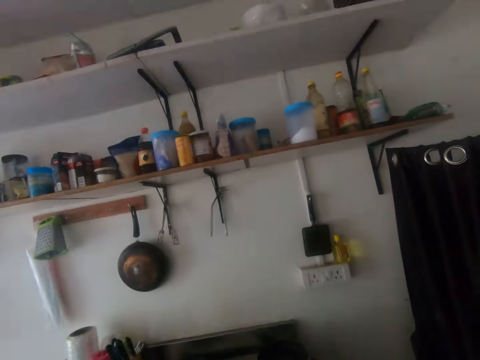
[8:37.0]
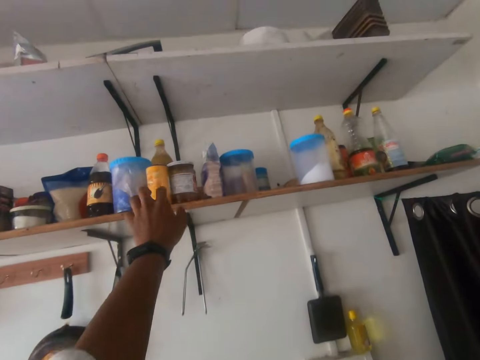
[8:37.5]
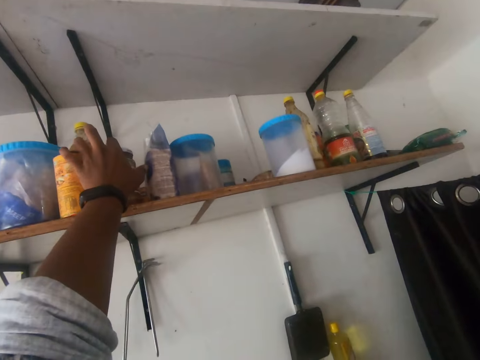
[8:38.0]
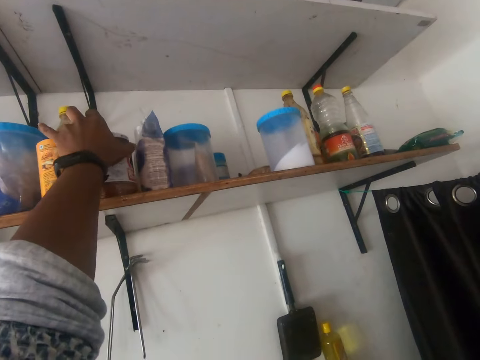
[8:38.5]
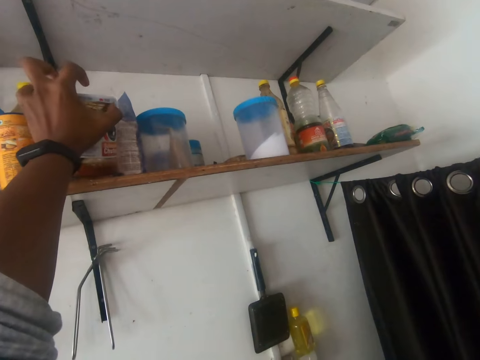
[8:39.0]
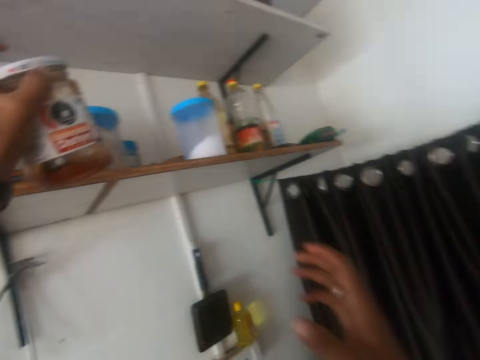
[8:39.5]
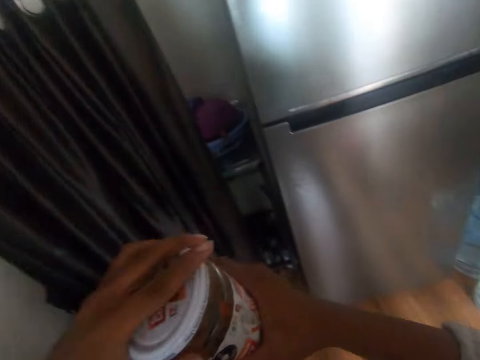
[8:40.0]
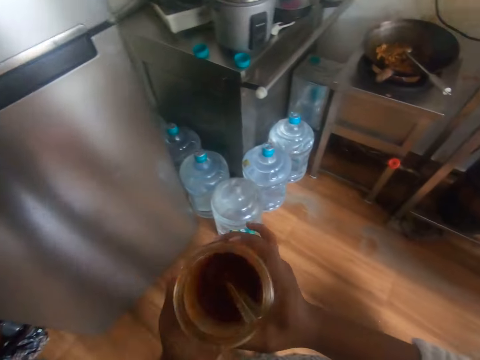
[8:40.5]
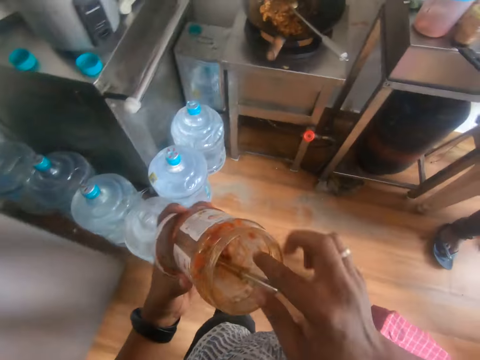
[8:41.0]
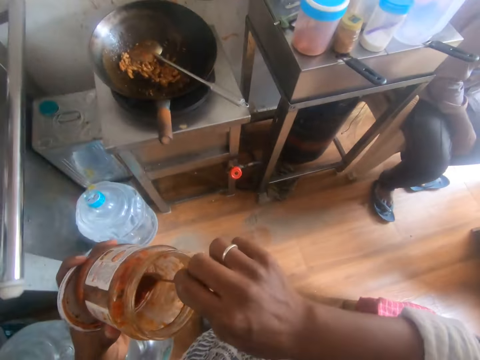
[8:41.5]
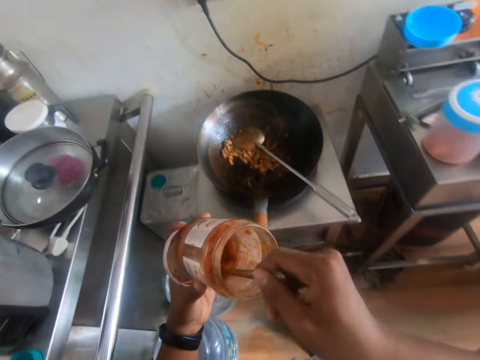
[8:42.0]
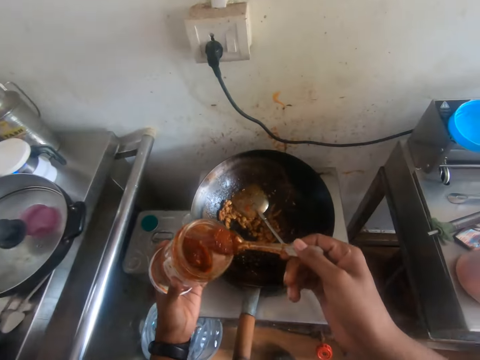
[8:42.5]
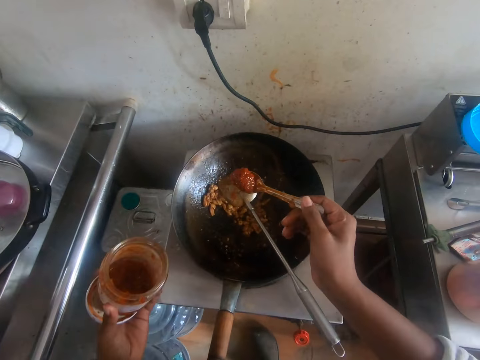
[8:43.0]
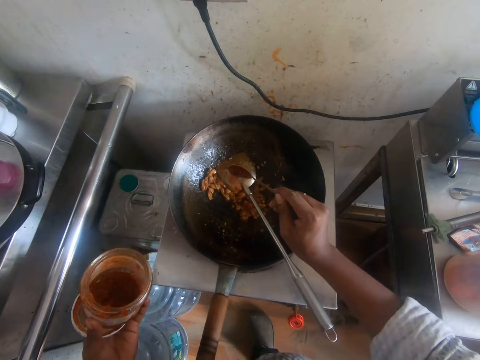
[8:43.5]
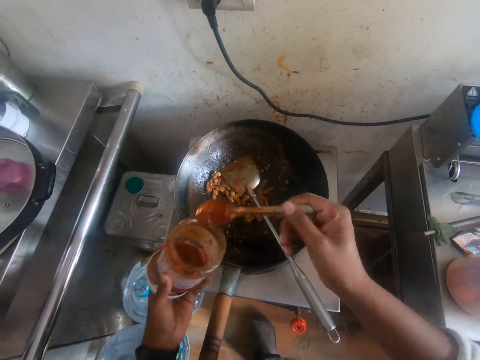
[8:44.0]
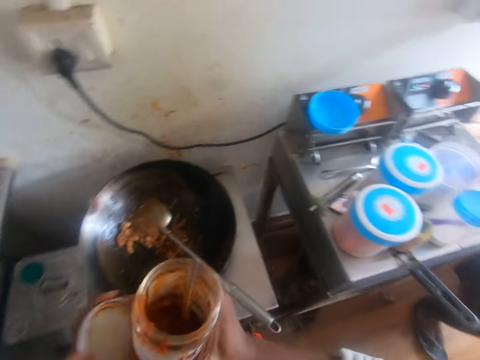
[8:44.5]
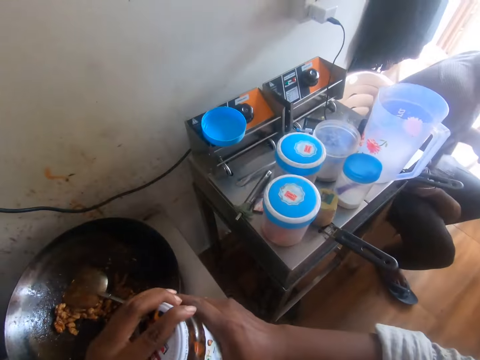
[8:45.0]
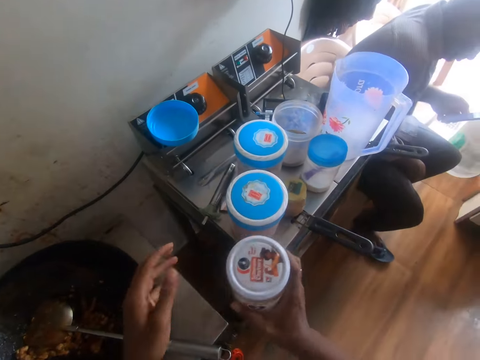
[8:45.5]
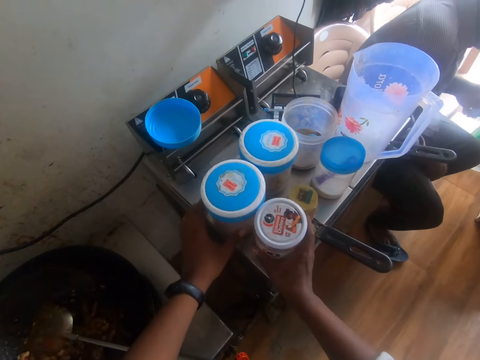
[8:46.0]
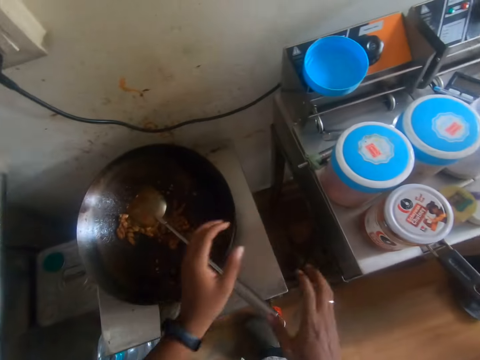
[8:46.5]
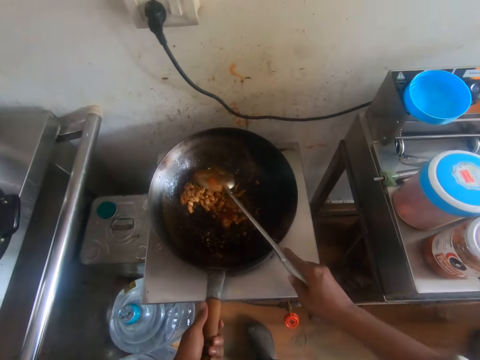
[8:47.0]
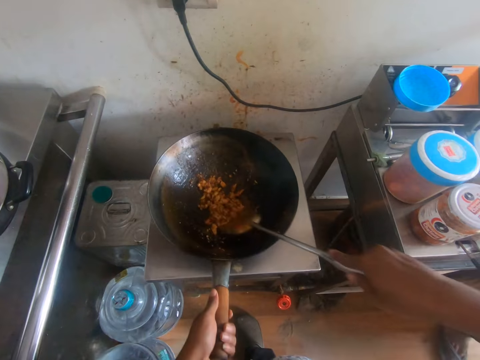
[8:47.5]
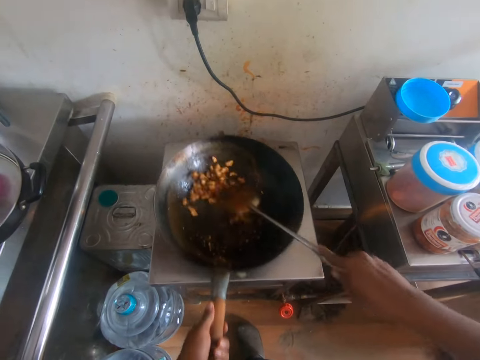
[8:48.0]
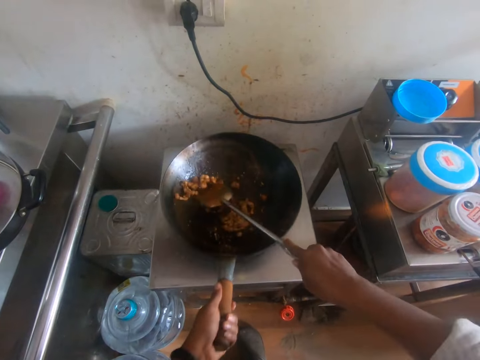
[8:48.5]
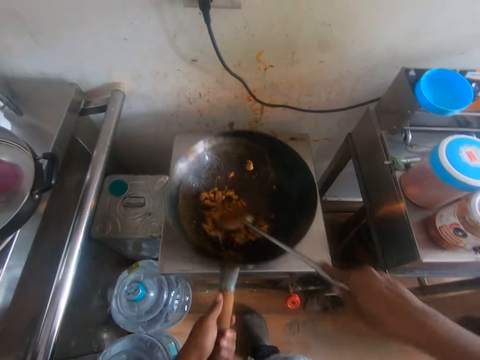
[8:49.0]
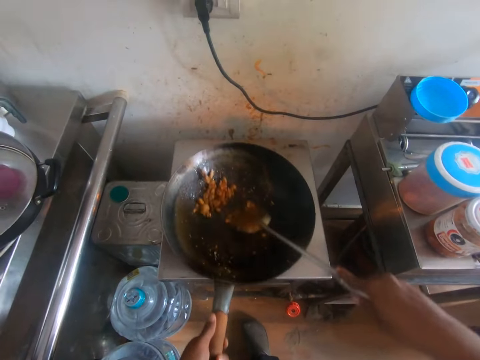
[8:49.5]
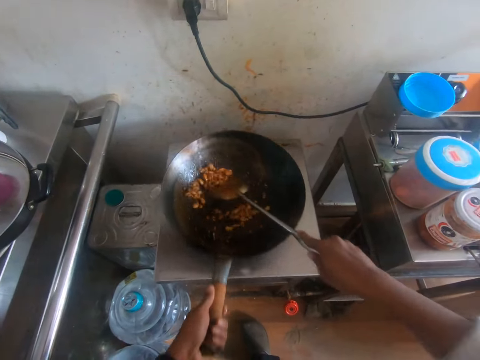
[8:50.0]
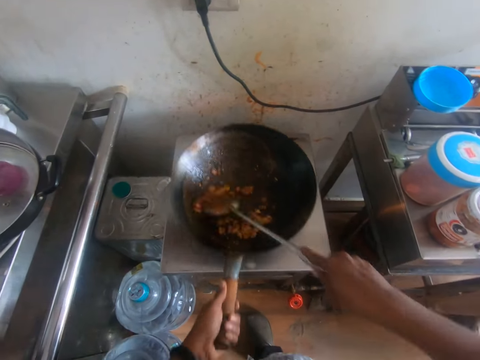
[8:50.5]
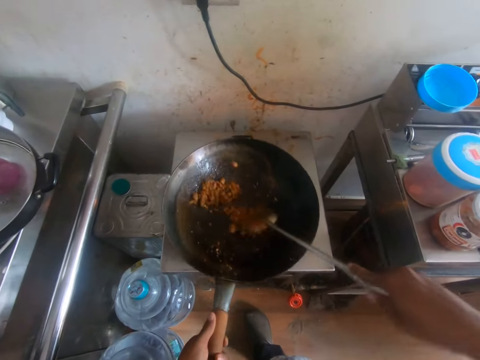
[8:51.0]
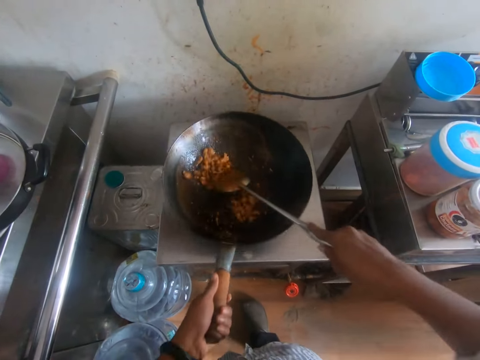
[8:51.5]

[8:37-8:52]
The camera wearer stretches his hand to the other side. He picks a jar from the shelf with his left hand. He opens the jar in his right hand with his left hand. He takes tomato paste in the container with a spoon in his right hand. He holds the spoon. He pours the tomato paste in the spoon in his right hand into the pan. He puts the spoon in the container. He covers the jar in his right hand with the cover in his left hand. He drops the jar on the slab with his right hand. He lifts the spatula in the pan with his right hand. He holds the pan on the stove with his left hand. He stirs the meat in the pan with the spatula in his right hand. He holds the cooking spoon. He cooks the food.

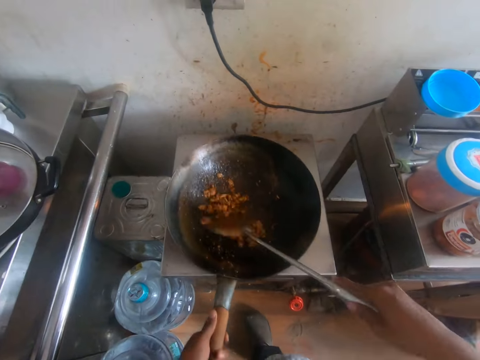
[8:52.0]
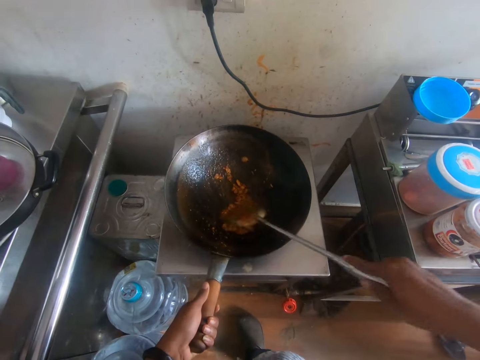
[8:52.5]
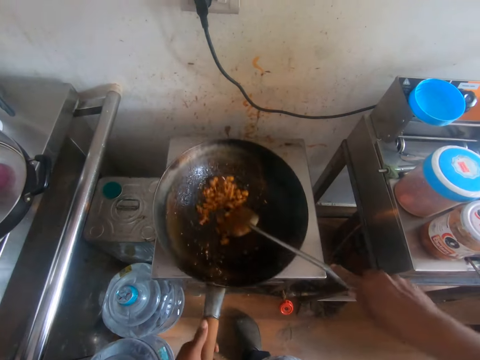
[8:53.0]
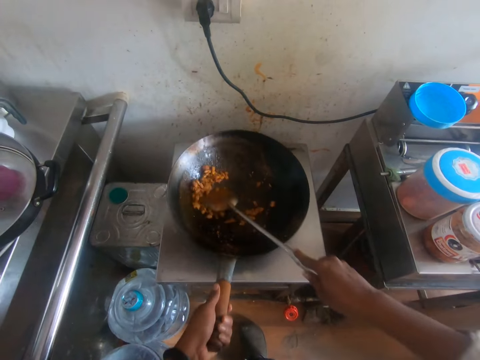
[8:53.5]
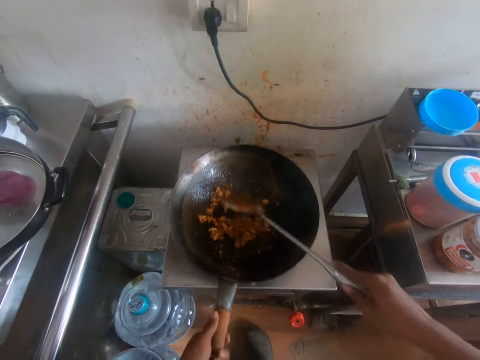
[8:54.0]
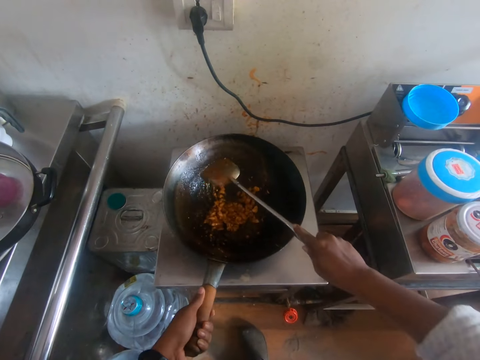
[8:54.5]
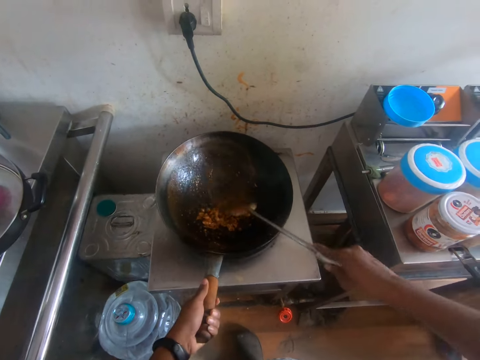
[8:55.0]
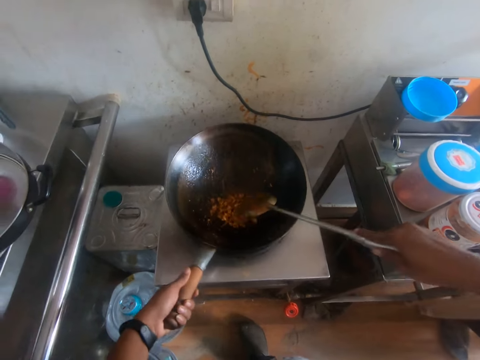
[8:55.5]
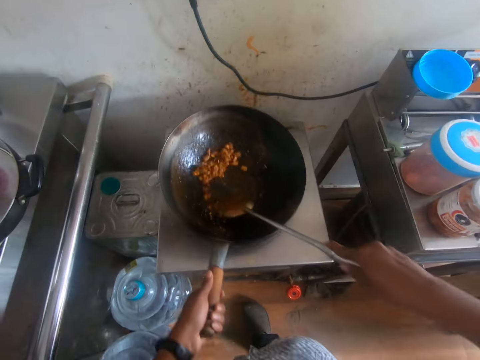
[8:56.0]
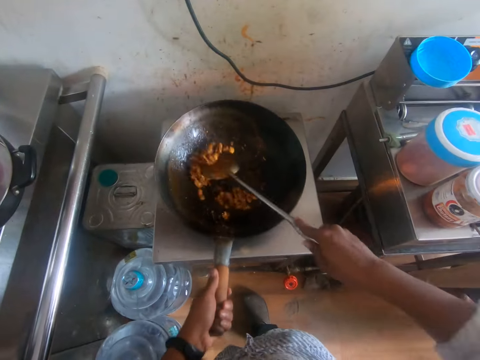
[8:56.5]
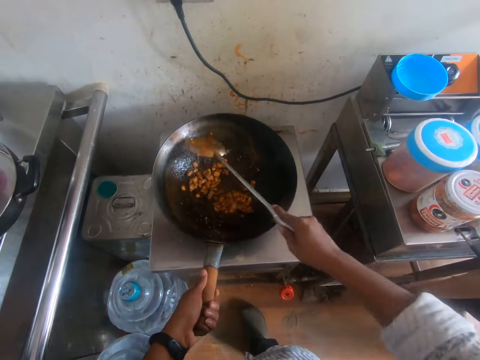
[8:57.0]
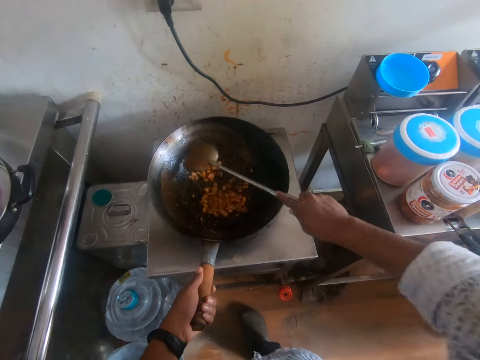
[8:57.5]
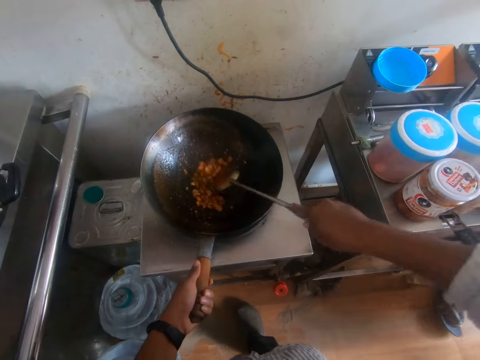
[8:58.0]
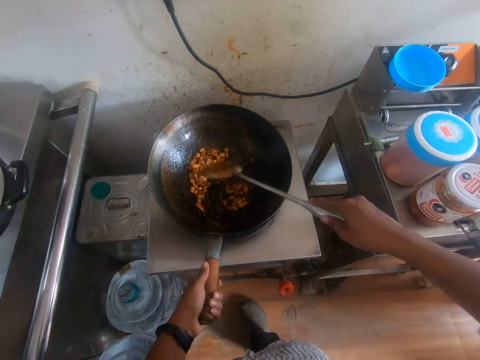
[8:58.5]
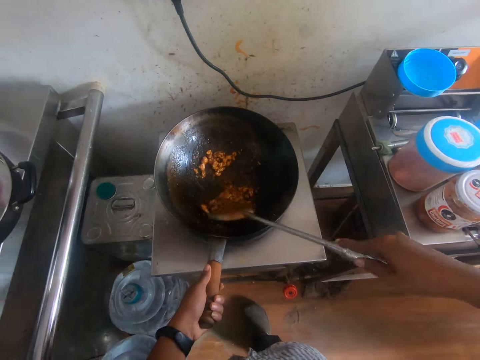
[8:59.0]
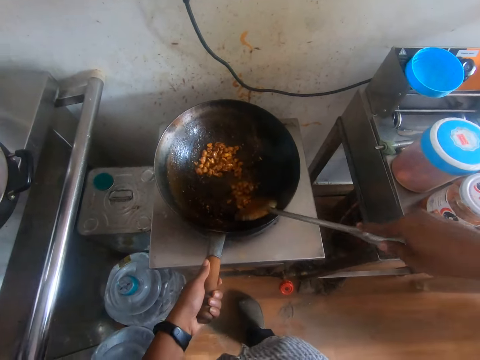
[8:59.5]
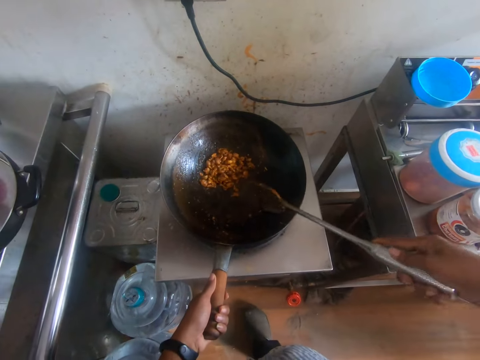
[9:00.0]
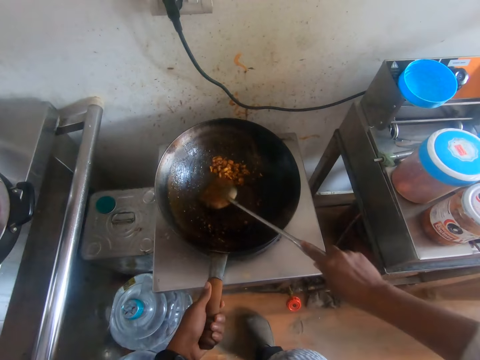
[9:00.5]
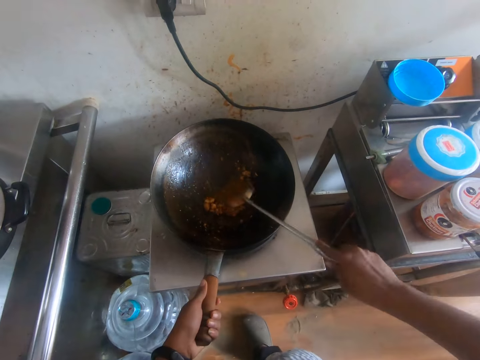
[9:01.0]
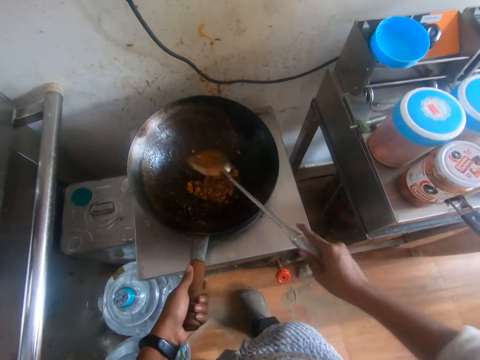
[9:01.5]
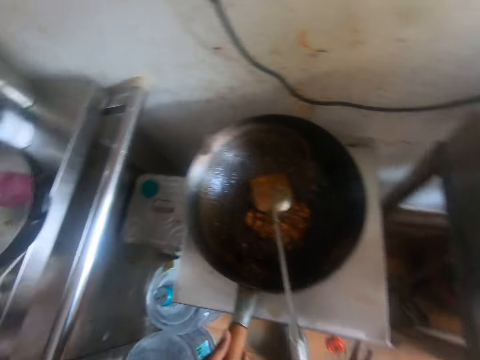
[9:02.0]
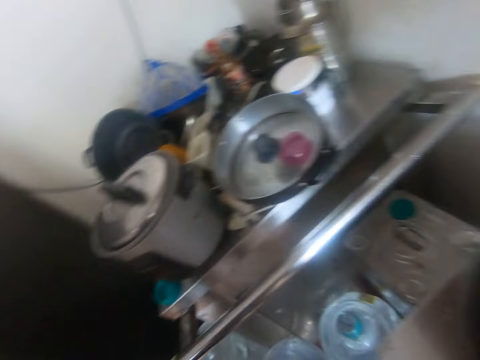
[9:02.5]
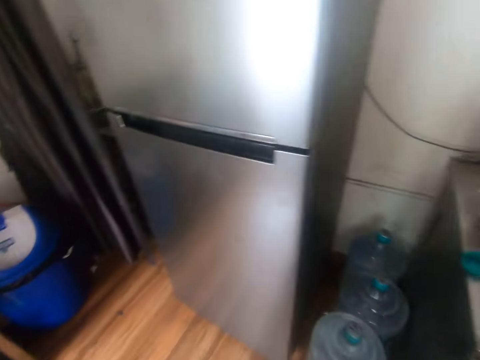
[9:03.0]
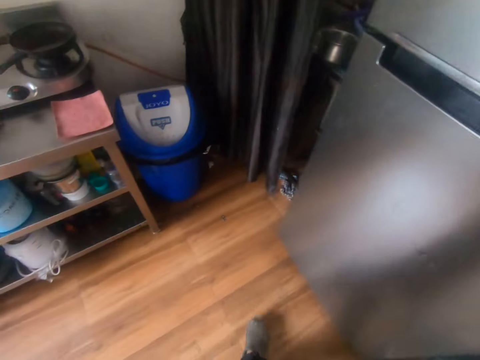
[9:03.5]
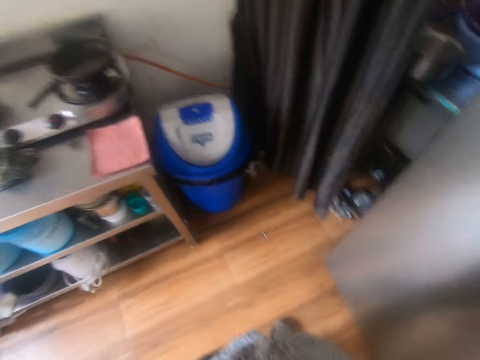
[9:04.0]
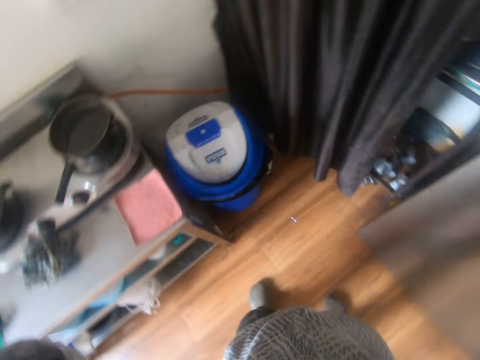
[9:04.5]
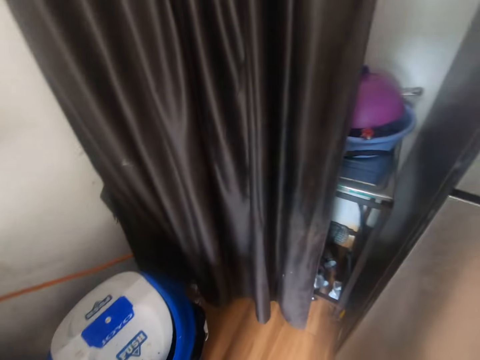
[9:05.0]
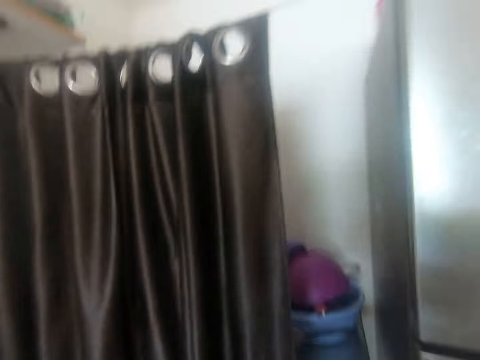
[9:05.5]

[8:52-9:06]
The camera wearer turns the knob on the stove with his right hand. He turns to the other side. He touches the camera on his head with both hands. He adjusts the camera. He walks around the kitchen.
